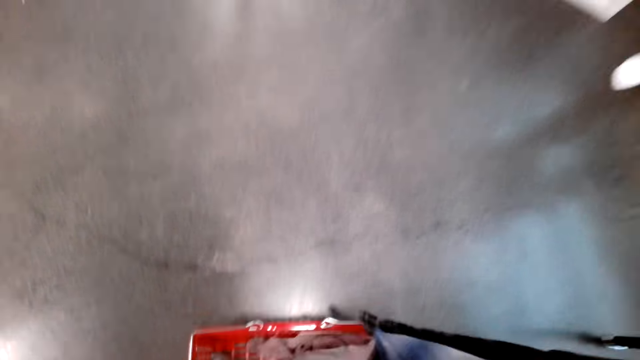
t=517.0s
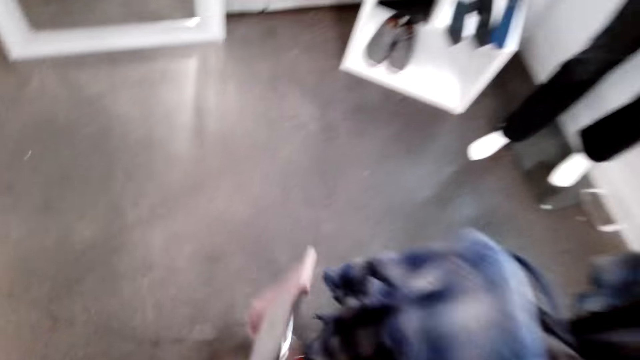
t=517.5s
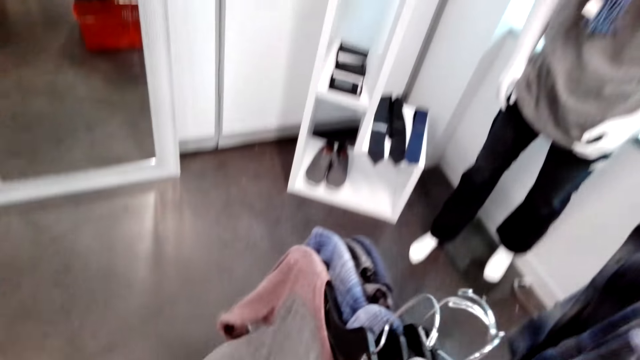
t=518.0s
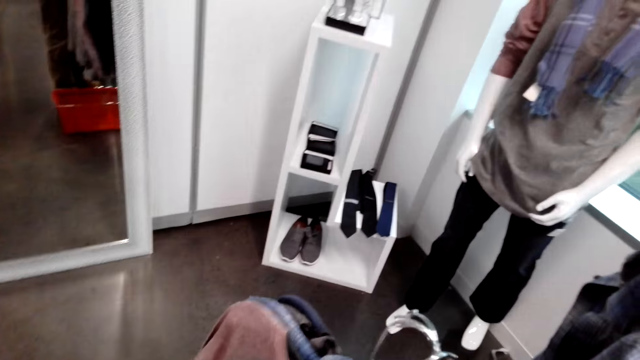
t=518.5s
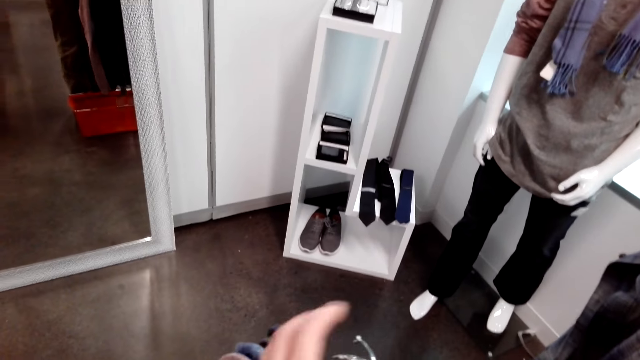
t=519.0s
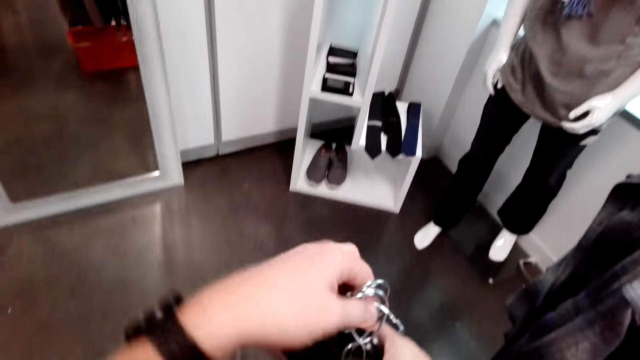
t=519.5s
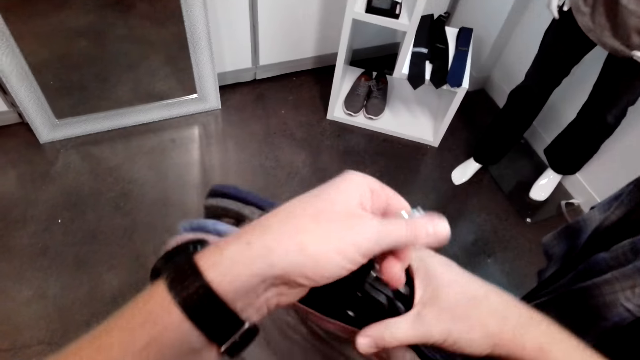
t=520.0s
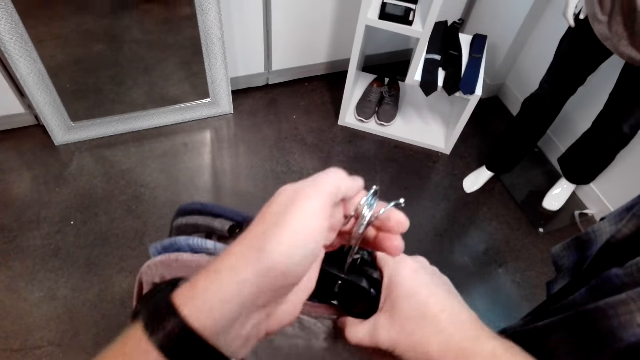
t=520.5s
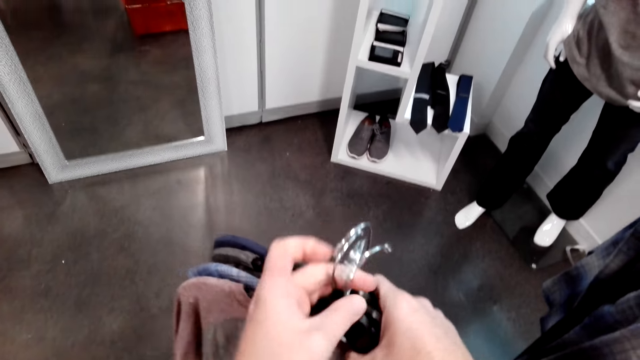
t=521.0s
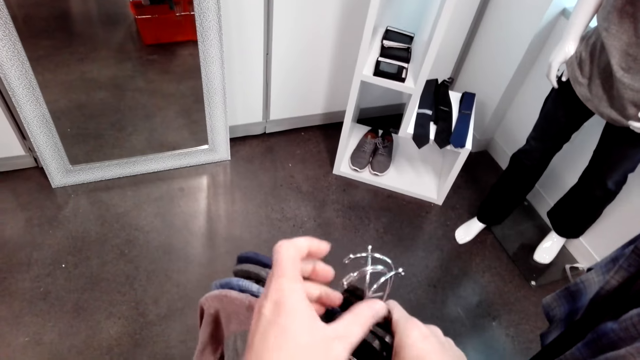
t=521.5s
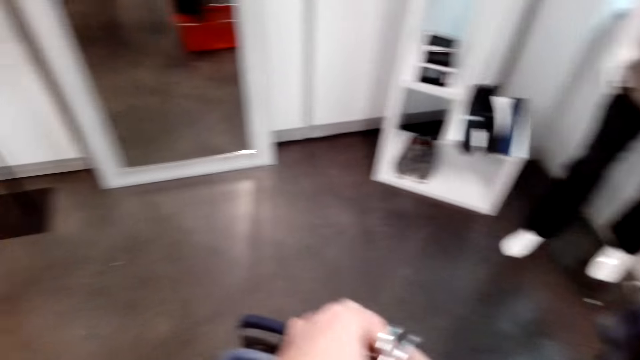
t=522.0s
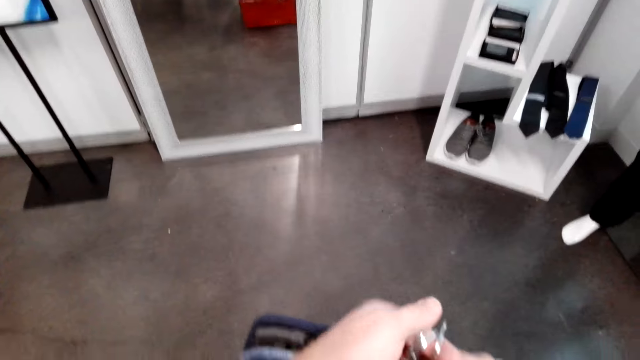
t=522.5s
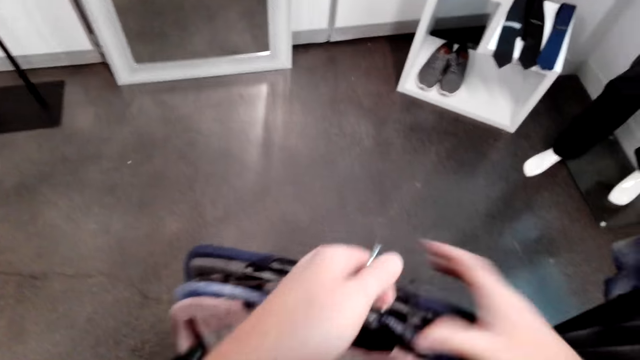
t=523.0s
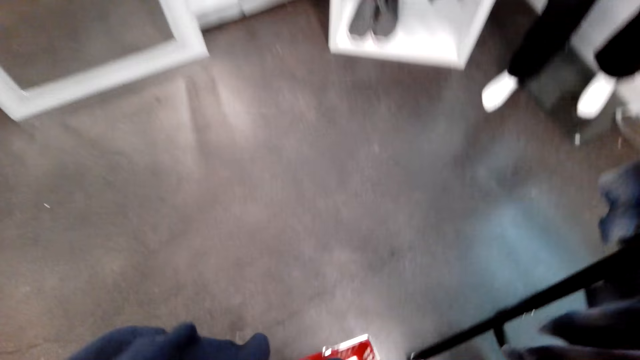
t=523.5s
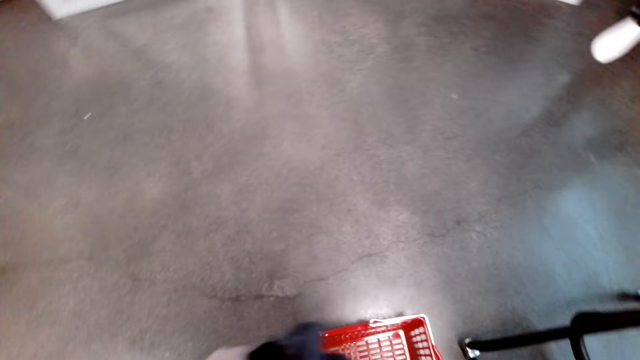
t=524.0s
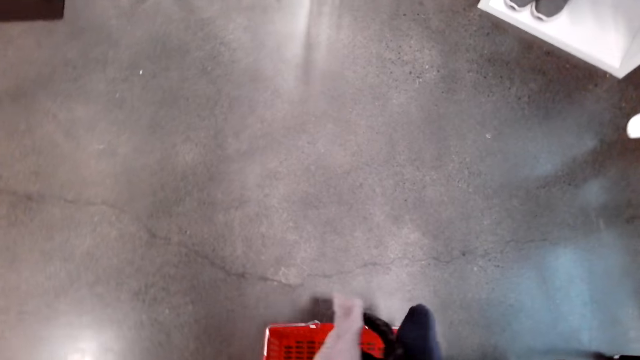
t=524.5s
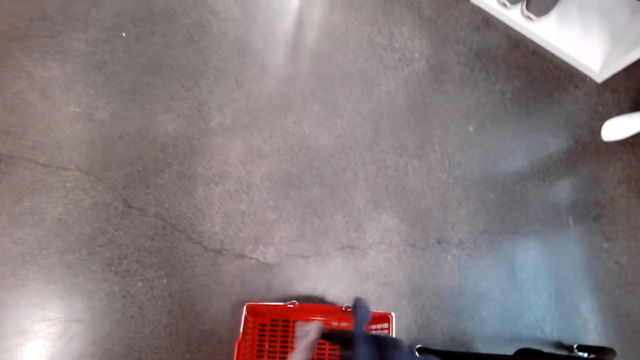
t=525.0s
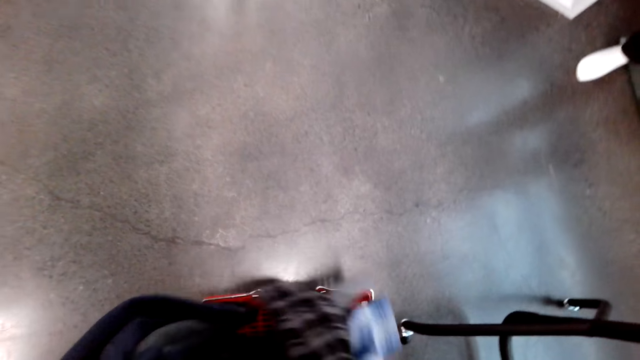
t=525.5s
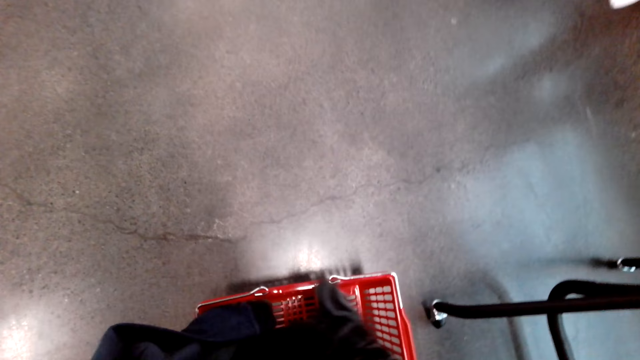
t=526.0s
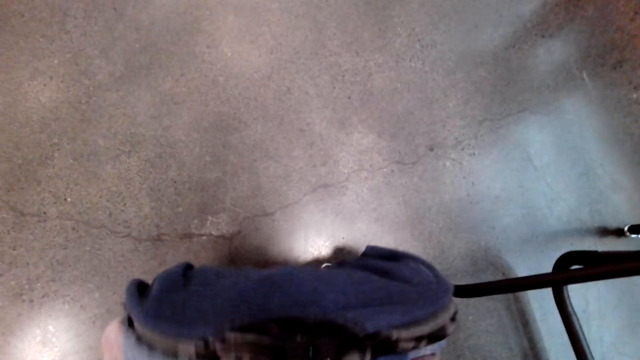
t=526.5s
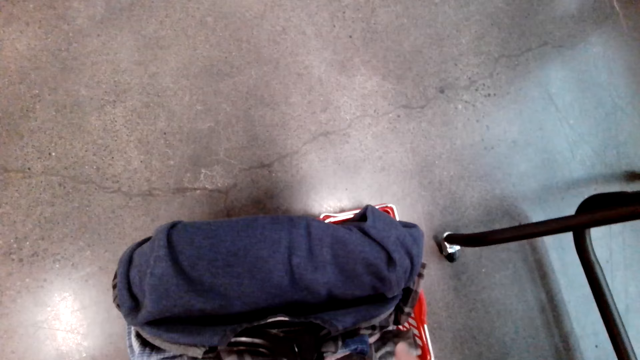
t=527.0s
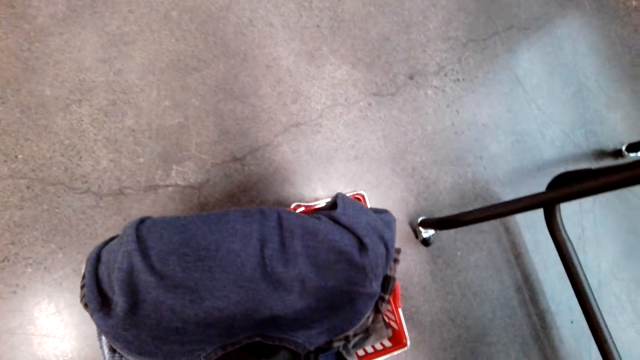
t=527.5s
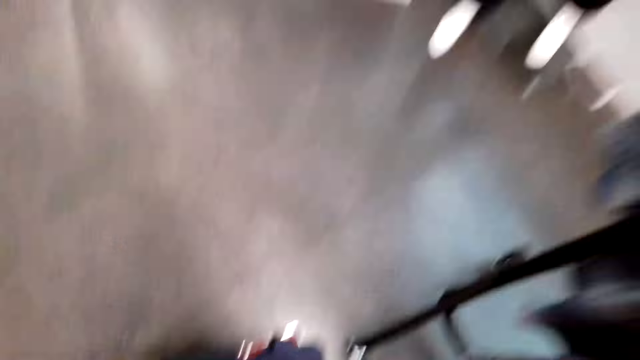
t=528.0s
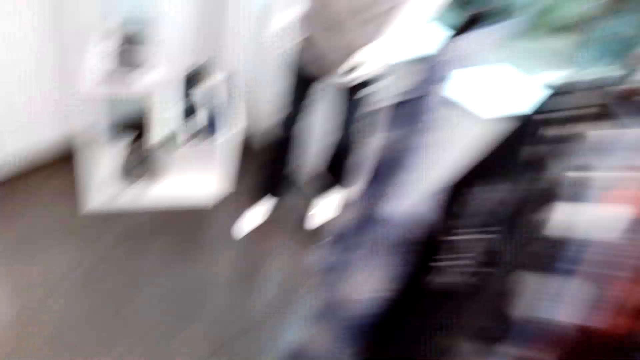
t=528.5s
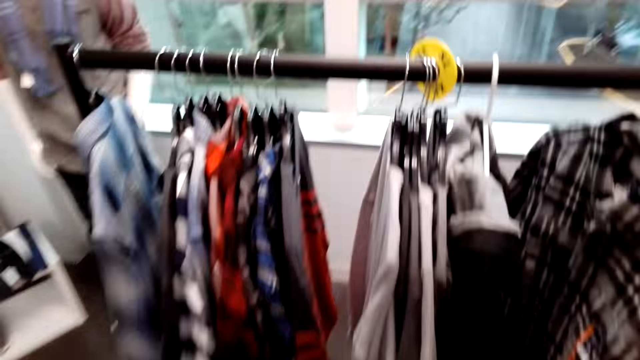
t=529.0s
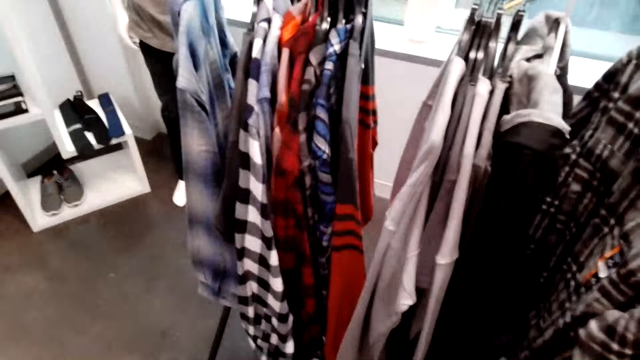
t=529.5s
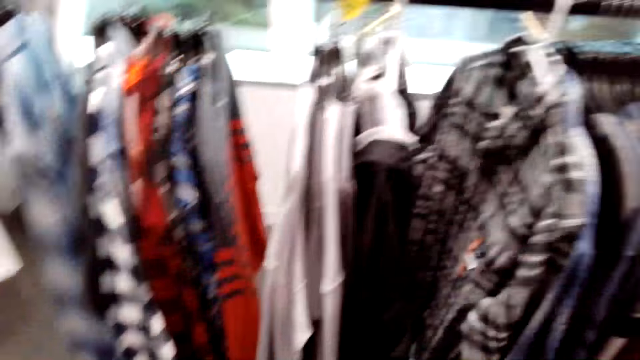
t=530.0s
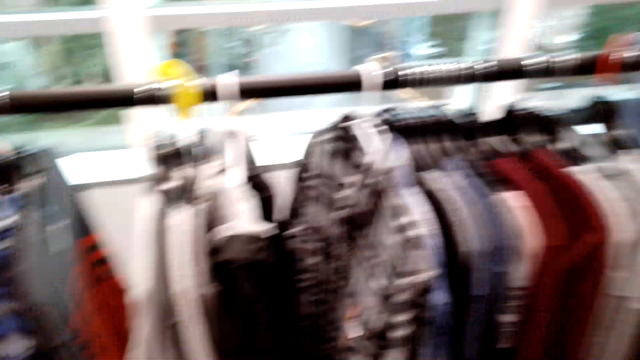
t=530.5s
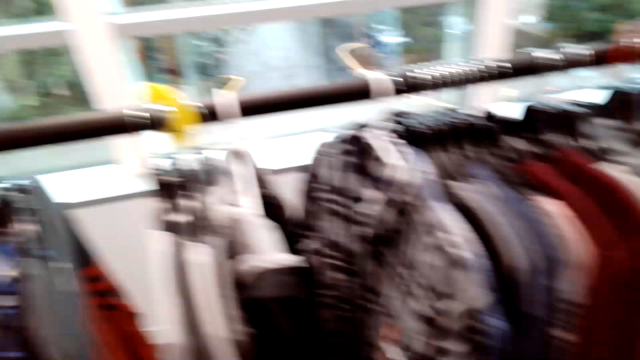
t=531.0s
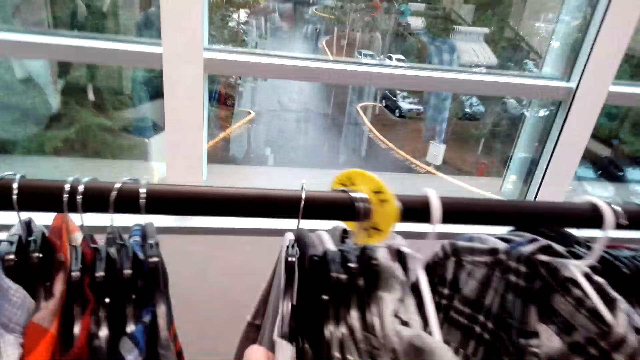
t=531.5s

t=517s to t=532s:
The camera wearer picks the shirt from the shopping basket. He arranges the shirts on his hand, puts all shirts in the shopping basket, makes a step, and touches the clothes.

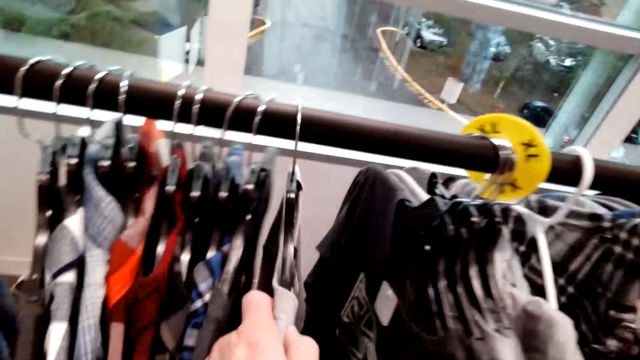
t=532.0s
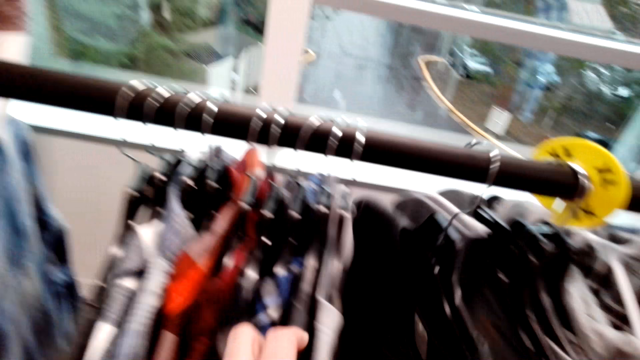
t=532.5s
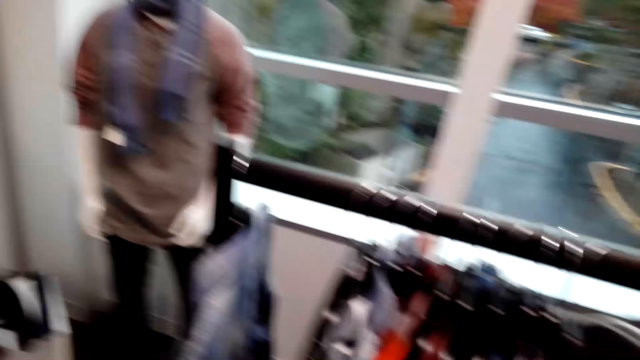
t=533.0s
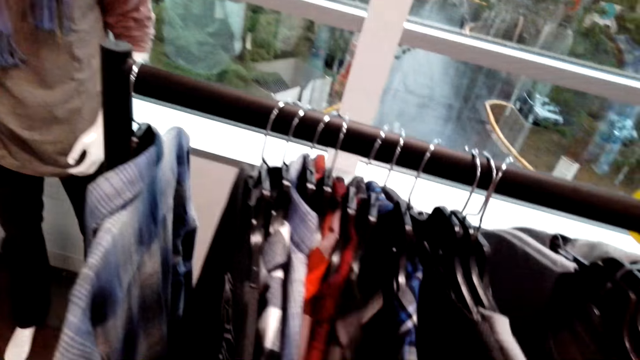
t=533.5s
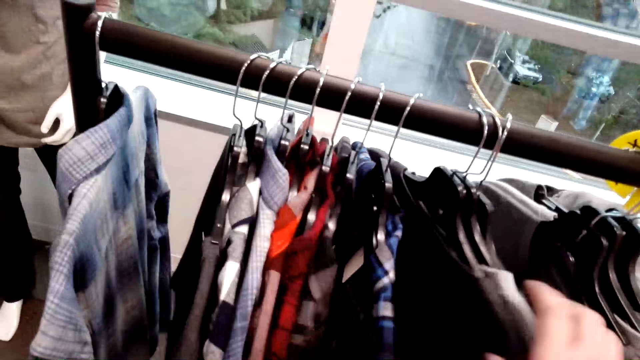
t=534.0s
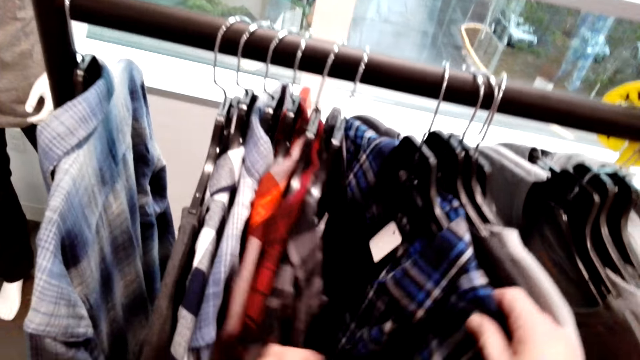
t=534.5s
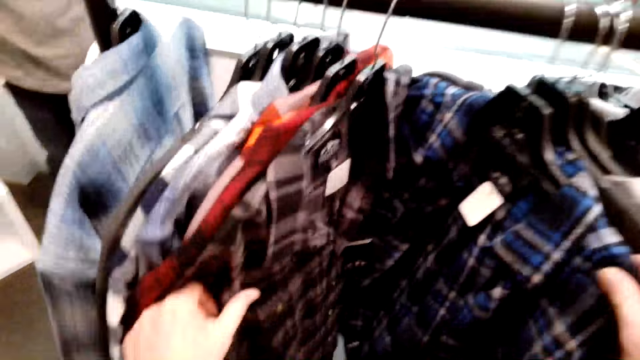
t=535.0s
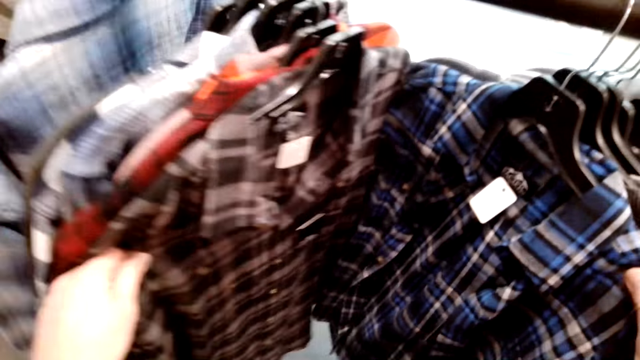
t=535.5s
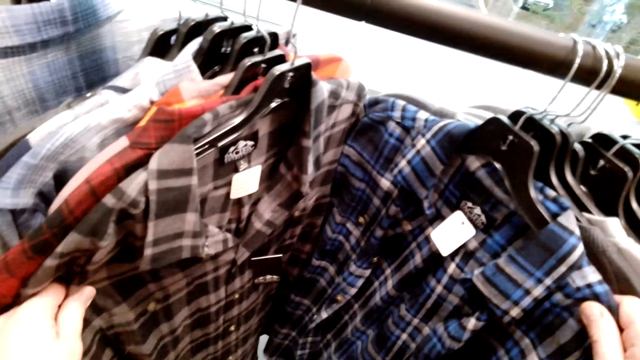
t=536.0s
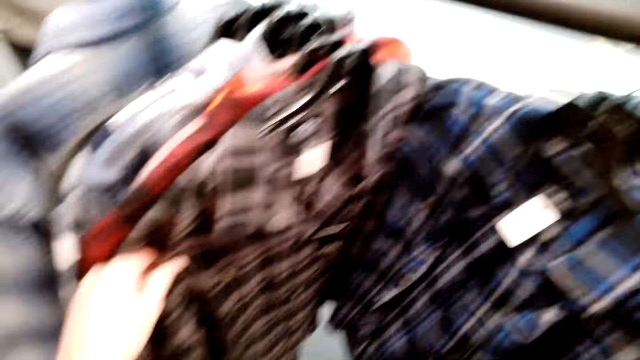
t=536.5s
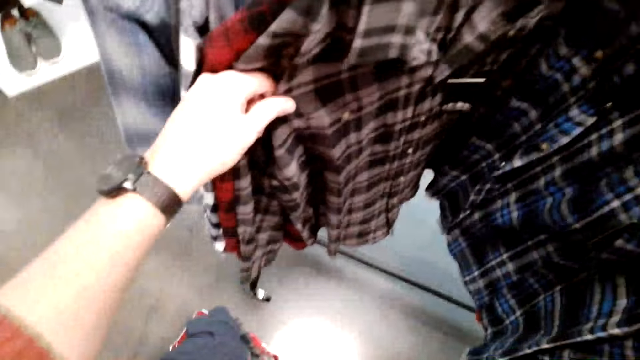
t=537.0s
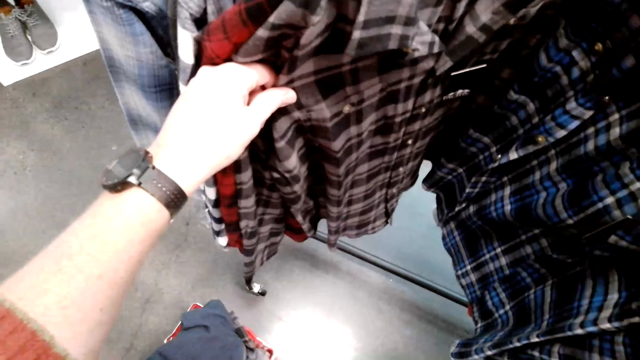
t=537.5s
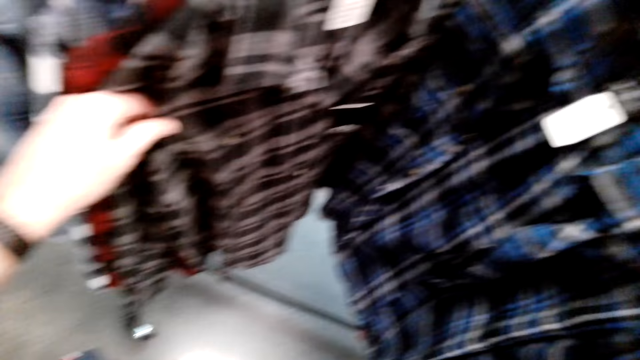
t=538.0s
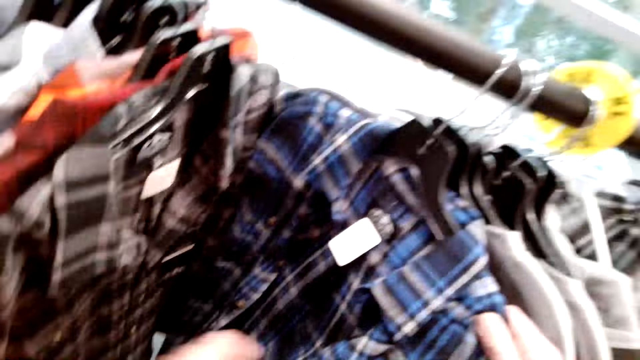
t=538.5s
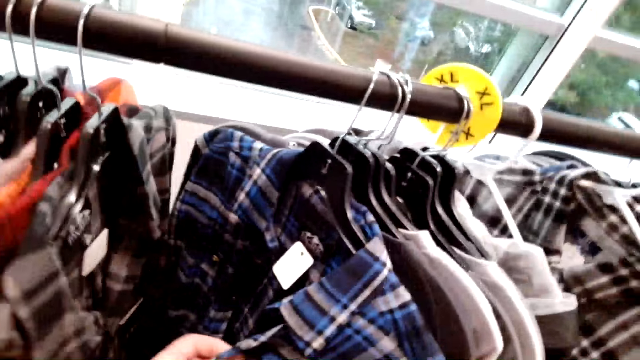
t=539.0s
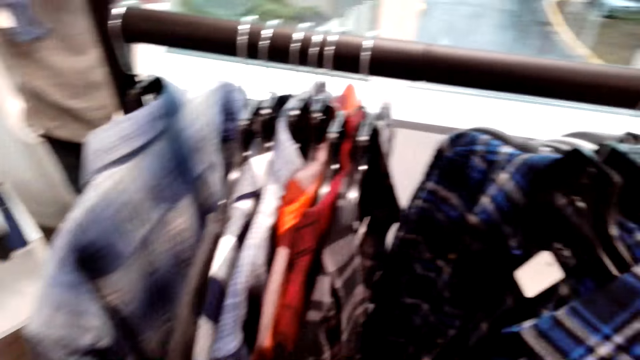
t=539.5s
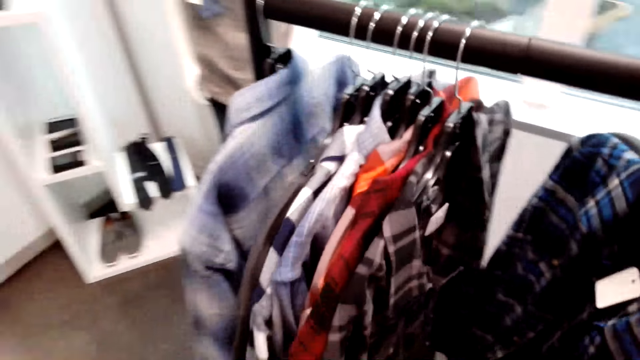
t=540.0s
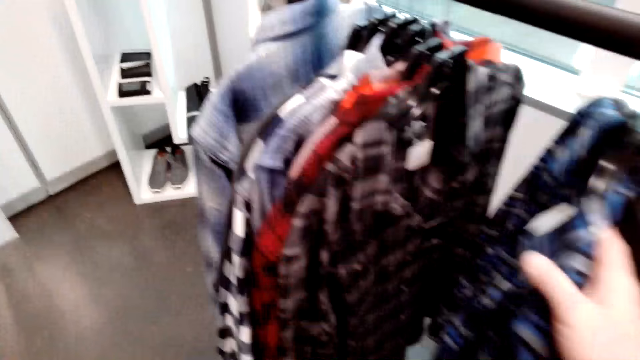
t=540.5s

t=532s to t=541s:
The camera wearer selects the shirt on the cloth rack.
